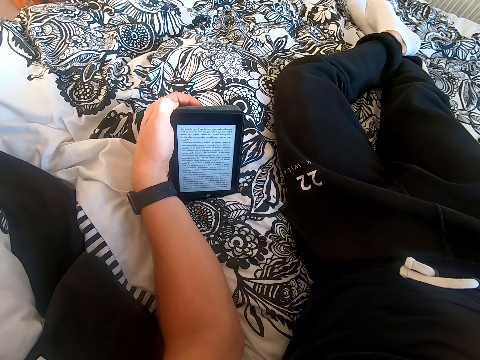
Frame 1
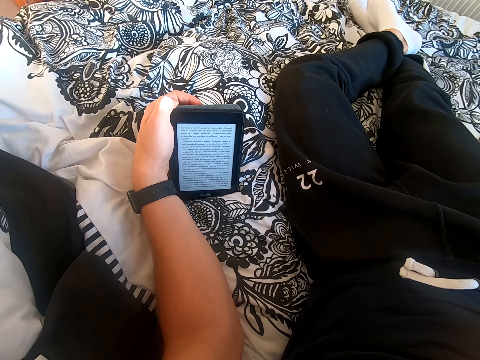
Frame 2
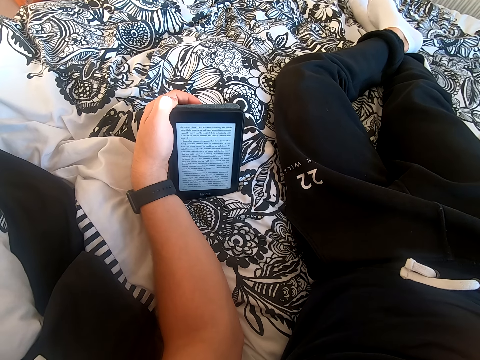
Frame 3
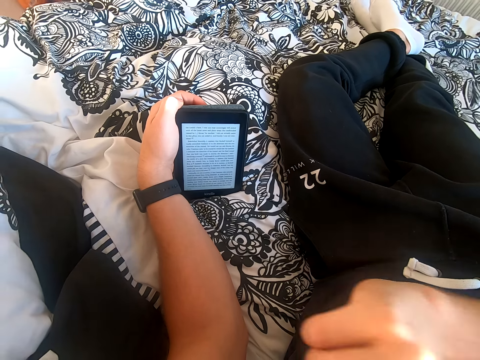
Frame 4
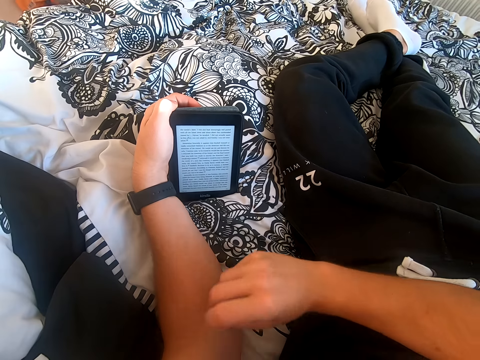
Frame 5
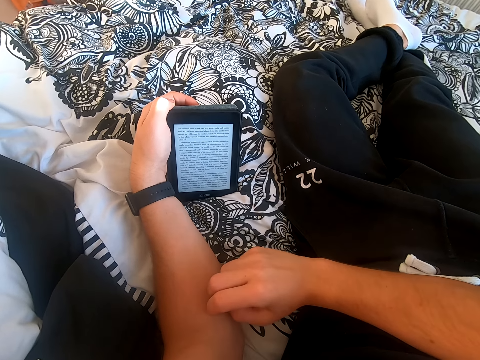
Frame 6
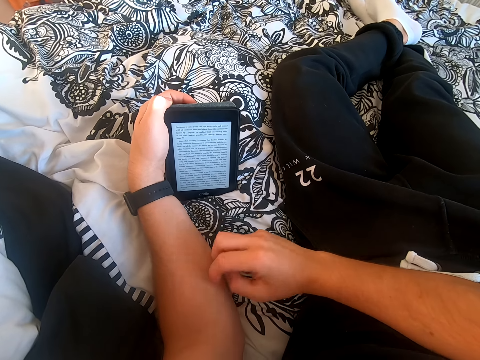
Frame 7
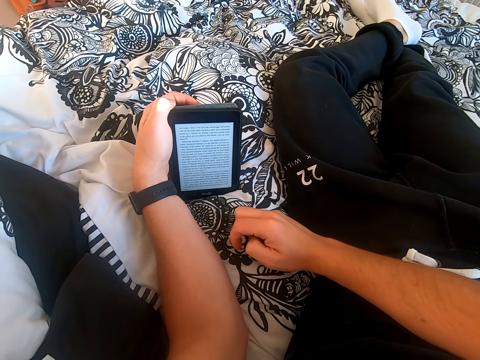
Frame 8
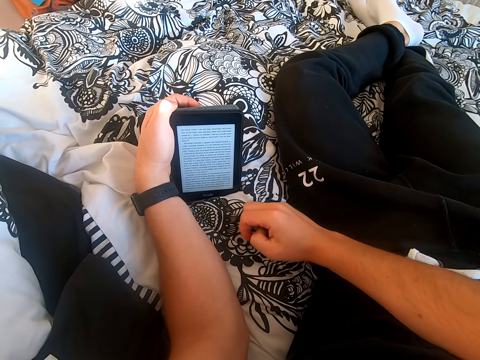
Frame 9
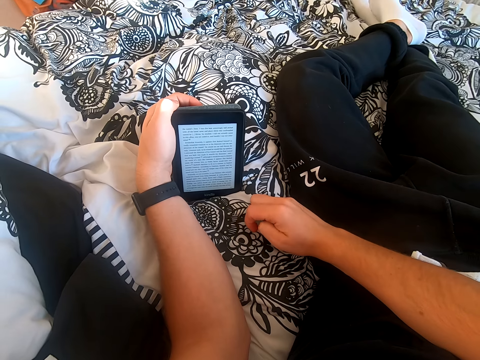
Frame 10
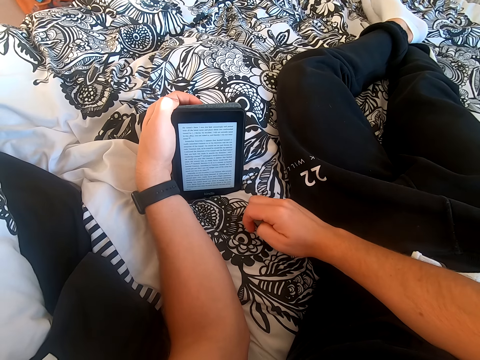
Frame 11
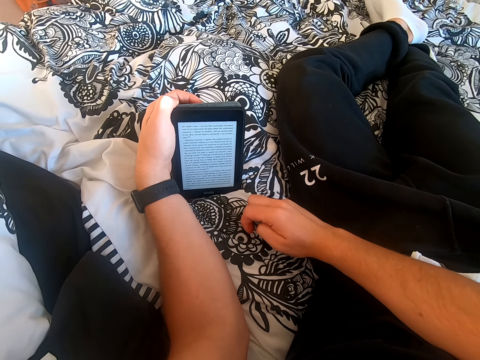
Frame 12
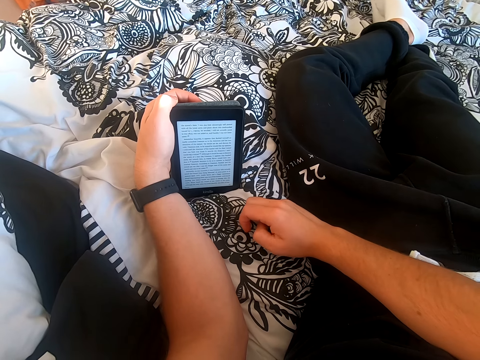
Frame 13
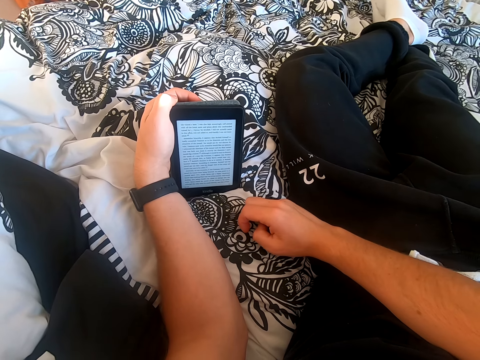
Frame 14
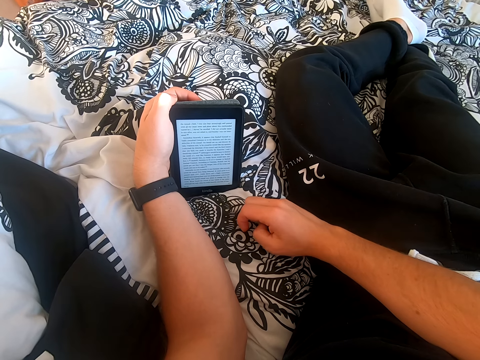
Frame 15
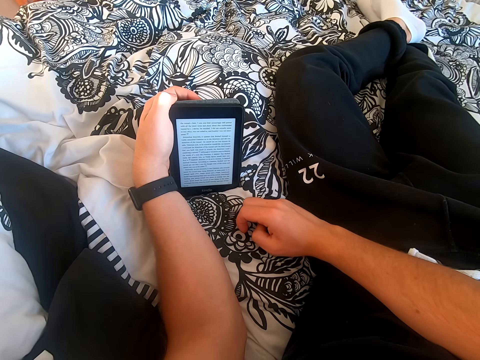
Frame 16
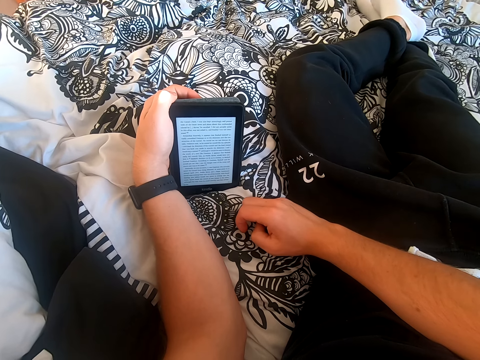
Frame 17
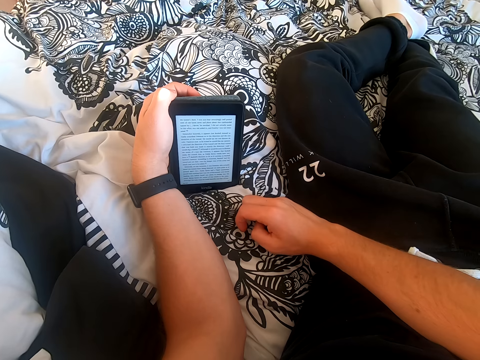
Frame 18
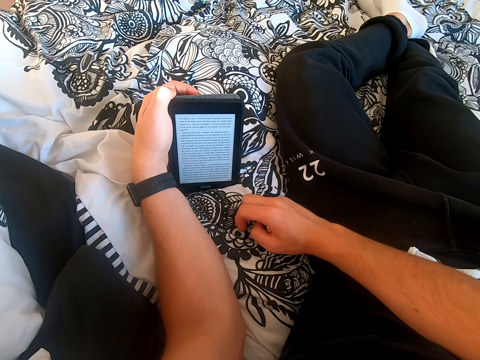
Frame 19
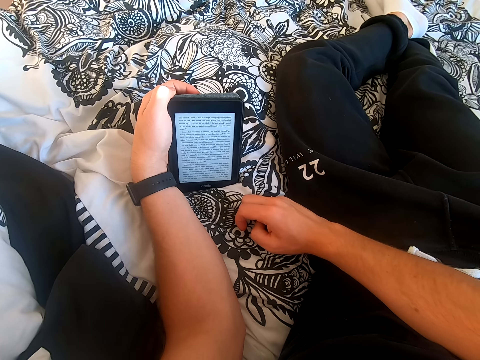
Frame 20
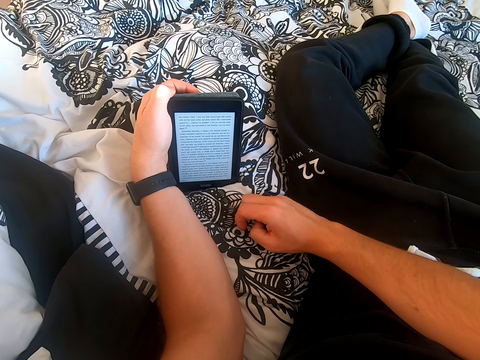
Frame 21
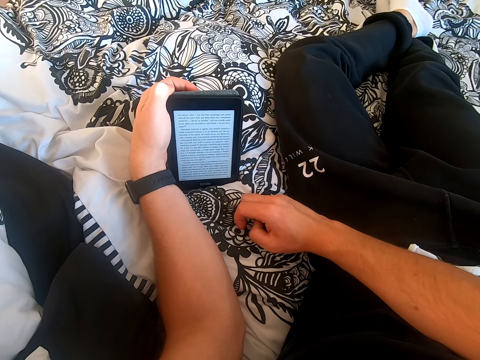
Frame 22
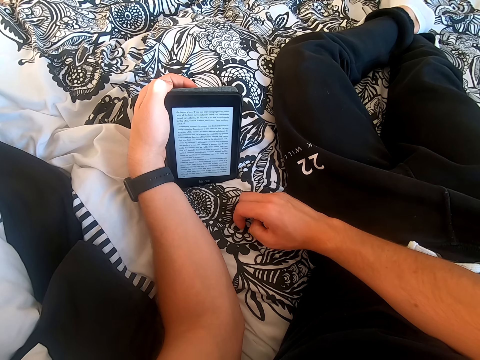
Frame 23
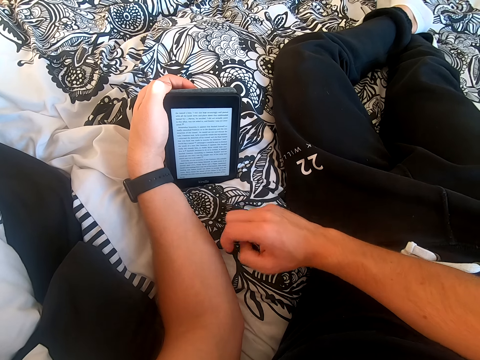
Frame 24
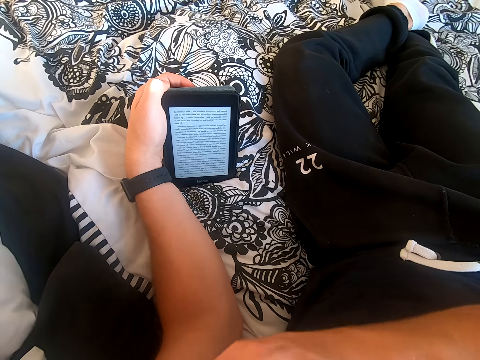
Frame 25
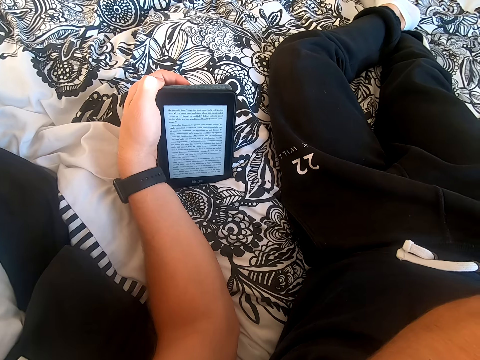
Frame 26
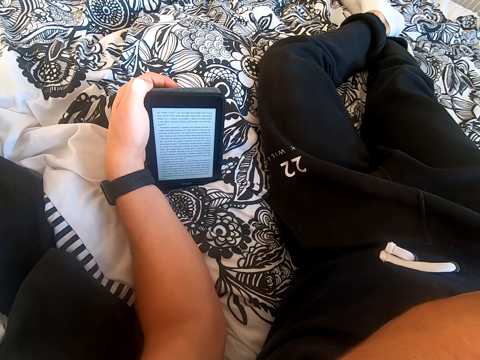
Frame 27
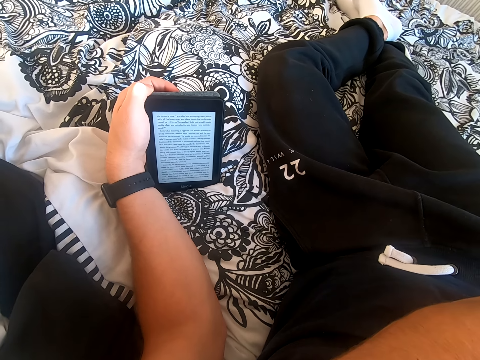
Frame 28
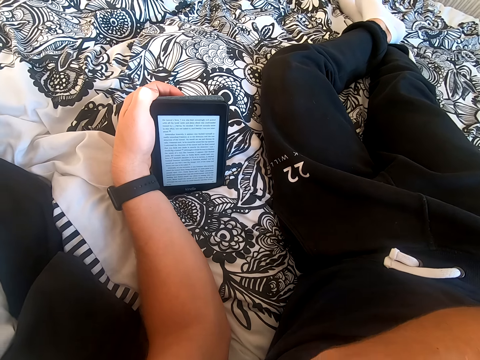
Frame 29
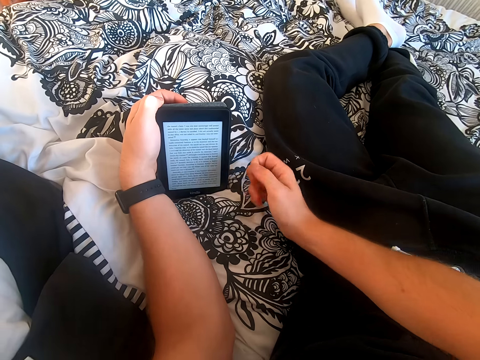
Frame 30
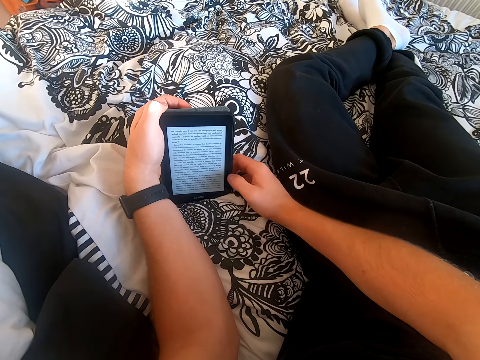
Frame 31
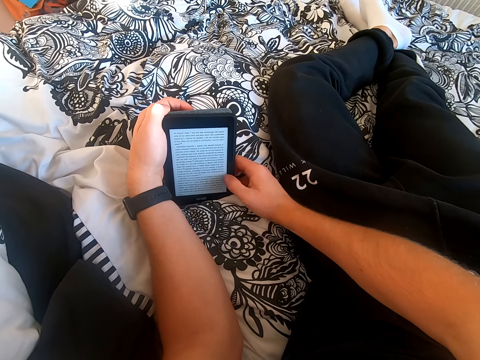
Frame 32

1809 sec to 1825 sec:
The camera wearer touches his left hand. He reads on the tablet. He lifts his right hand. He touches something. He places his right hand on the bed. He holds the tablet with his right hand.

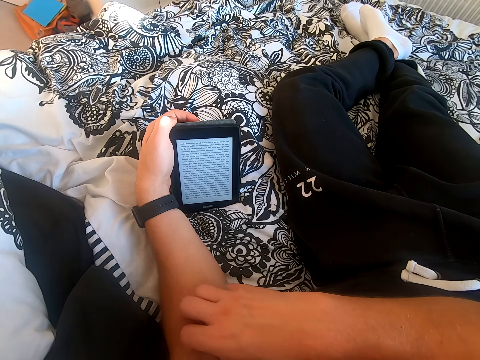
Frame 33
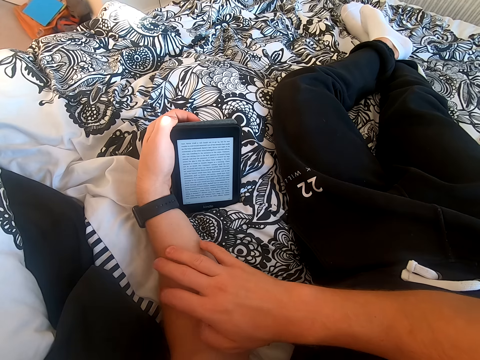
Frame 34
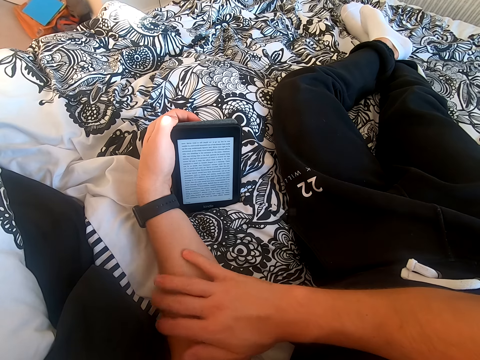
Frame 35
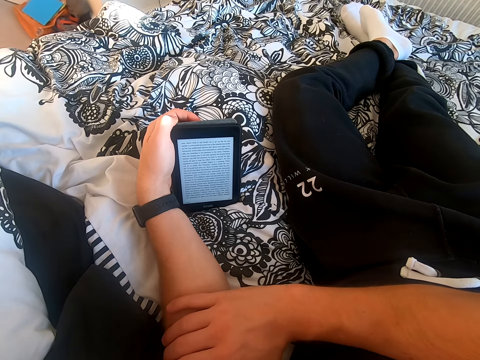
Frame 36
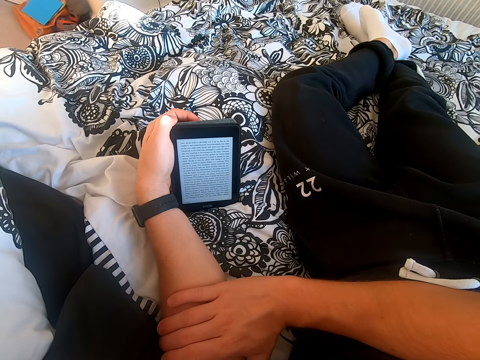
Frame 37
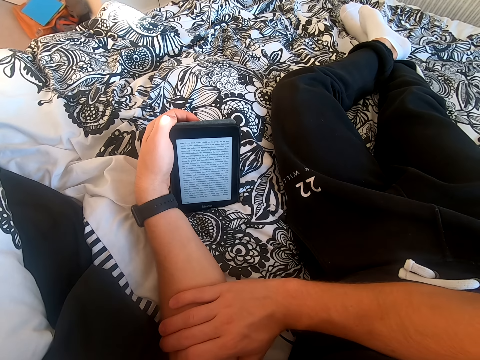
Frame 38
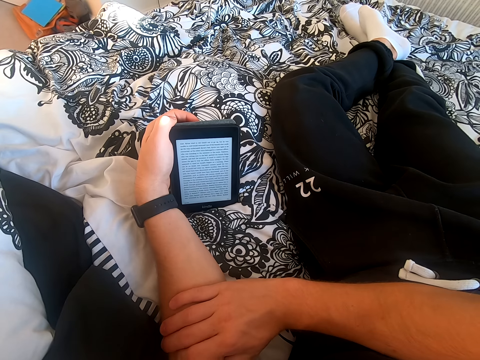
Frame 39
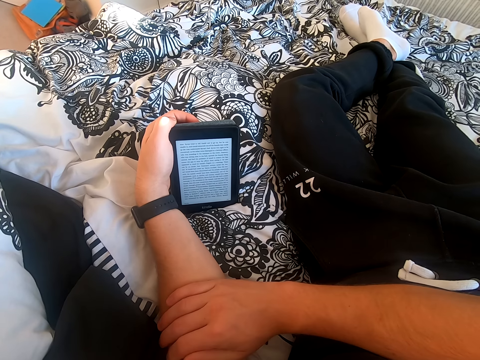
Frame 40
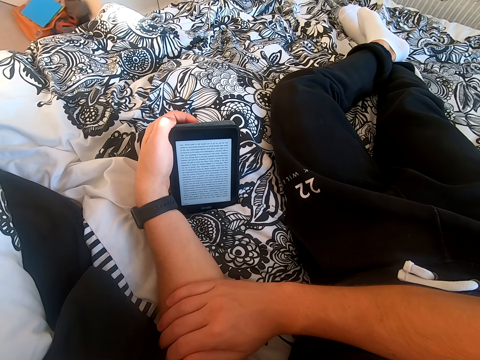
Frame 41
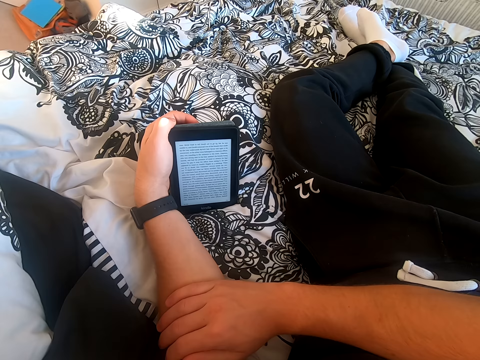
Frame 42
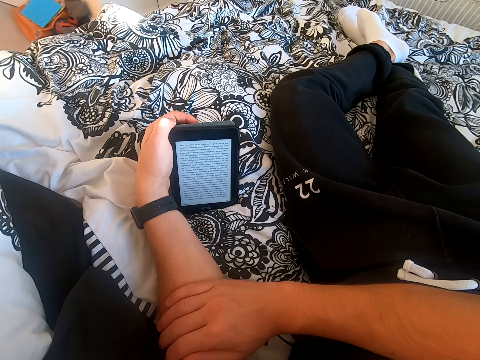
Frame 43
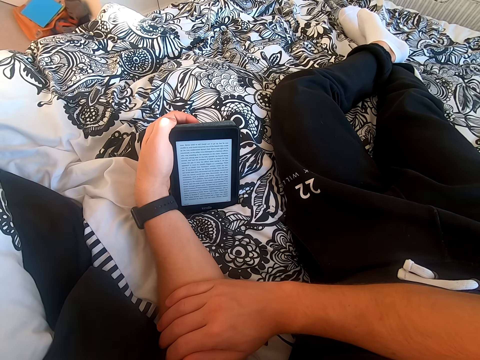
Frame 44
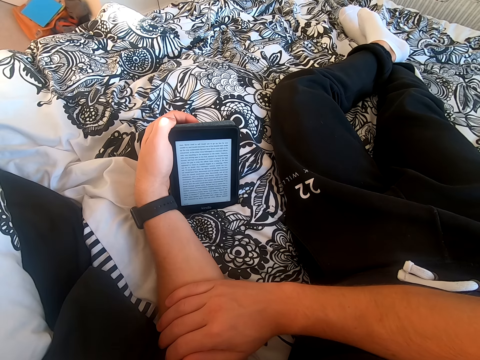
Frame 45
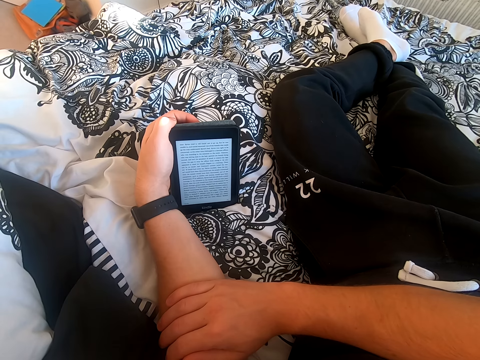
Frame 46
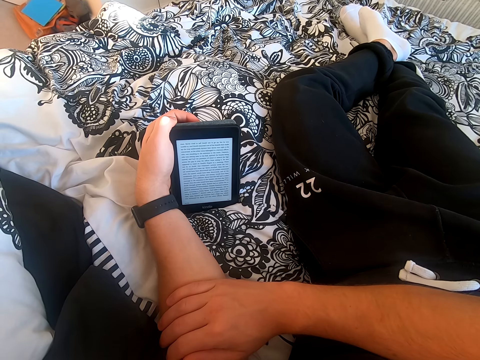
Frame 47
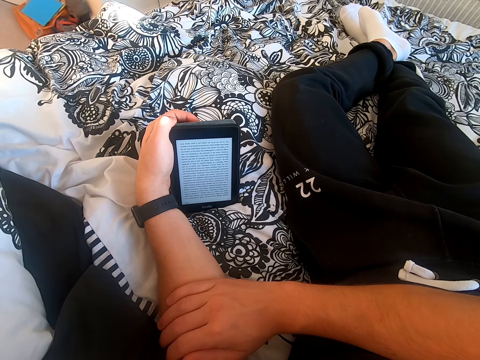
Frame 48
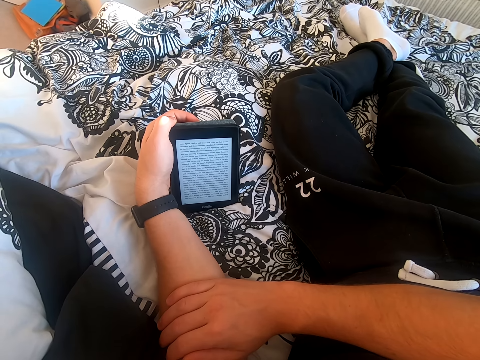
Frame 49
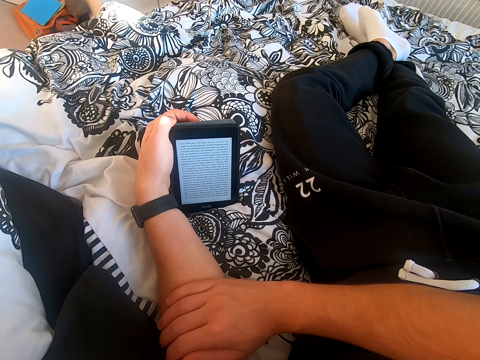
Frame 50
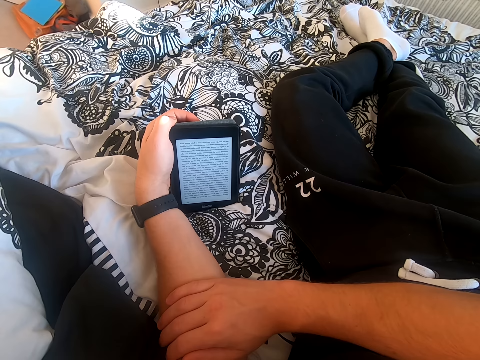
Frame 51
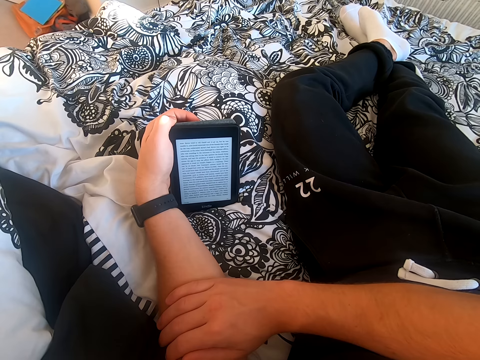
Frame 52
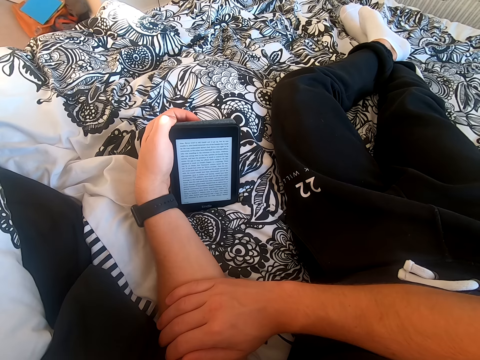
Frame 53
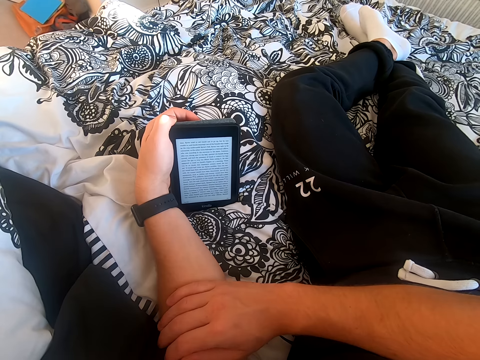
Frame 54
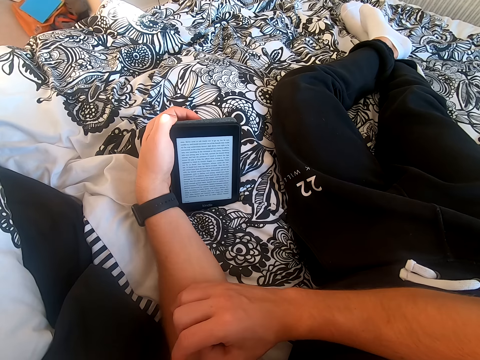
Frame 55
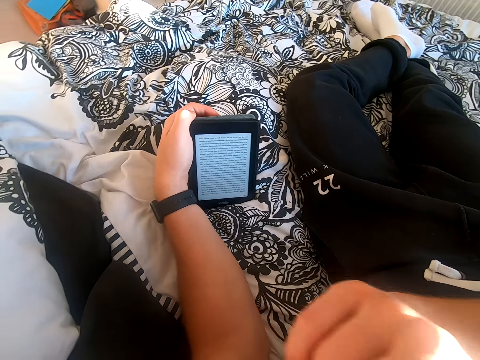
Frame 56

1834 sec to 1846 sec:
The camera wearer moves his right hand on the left hand. He reads on the tablet. He lifts his right hand.
